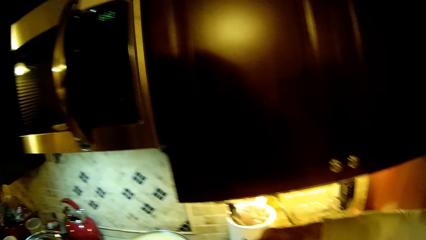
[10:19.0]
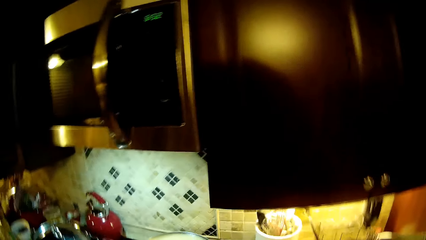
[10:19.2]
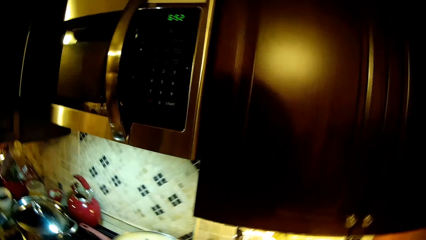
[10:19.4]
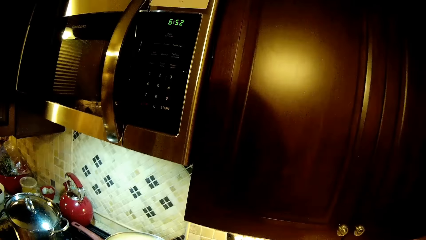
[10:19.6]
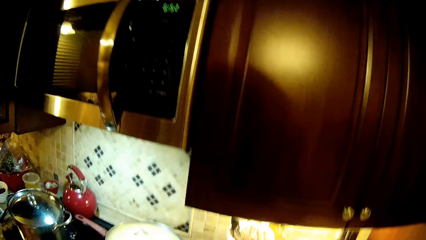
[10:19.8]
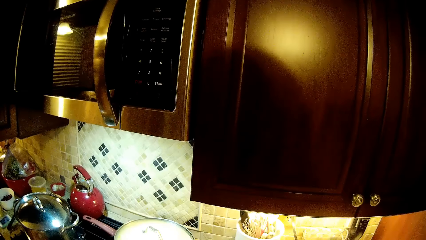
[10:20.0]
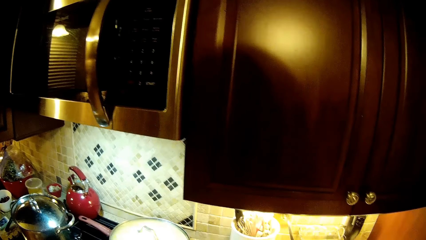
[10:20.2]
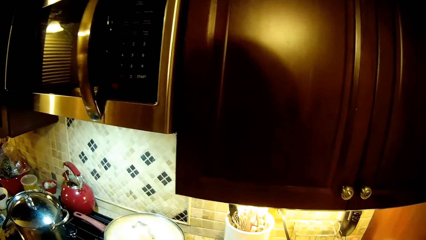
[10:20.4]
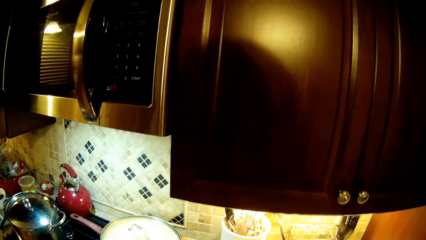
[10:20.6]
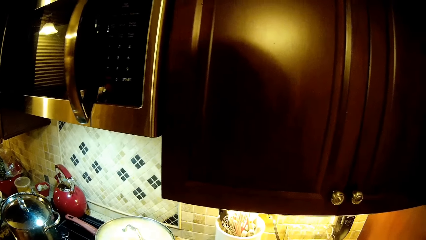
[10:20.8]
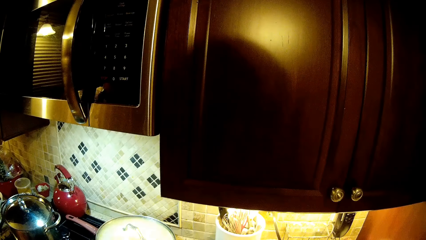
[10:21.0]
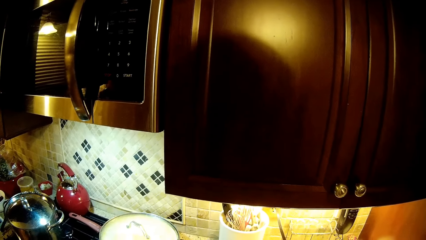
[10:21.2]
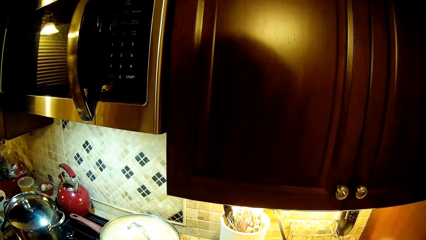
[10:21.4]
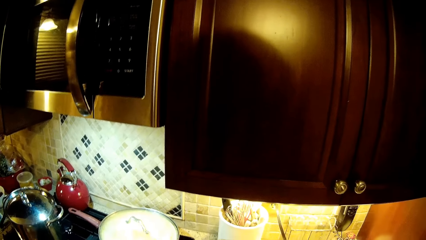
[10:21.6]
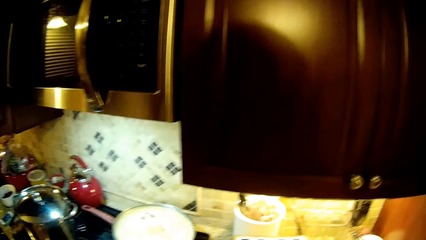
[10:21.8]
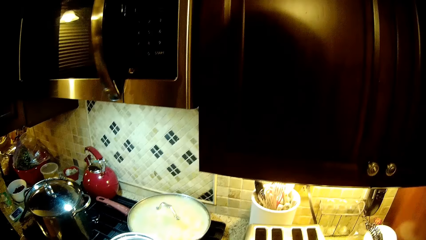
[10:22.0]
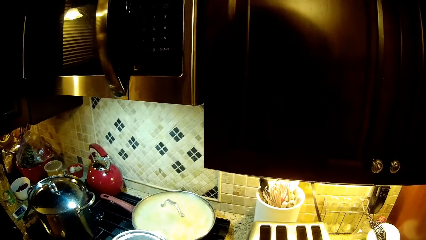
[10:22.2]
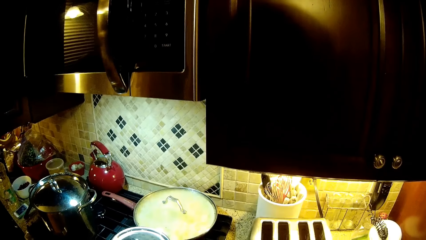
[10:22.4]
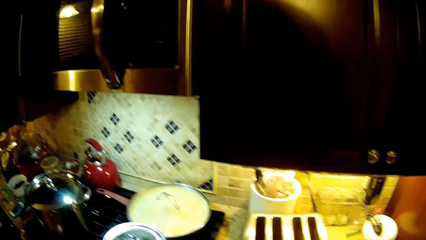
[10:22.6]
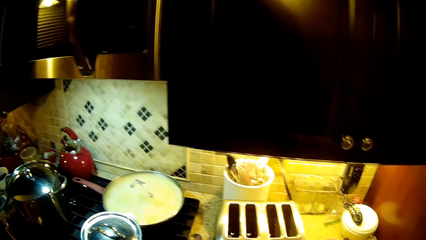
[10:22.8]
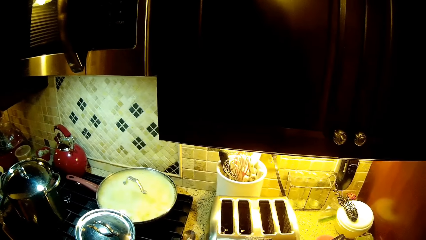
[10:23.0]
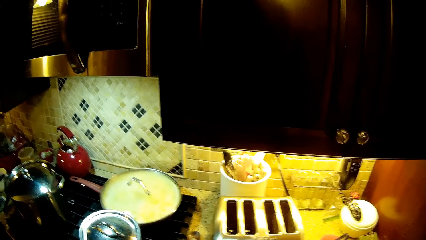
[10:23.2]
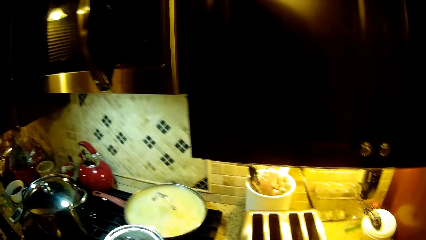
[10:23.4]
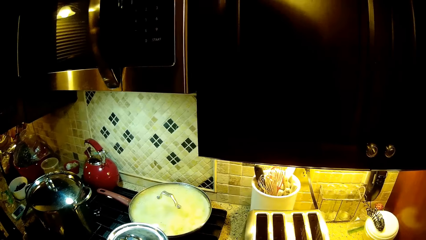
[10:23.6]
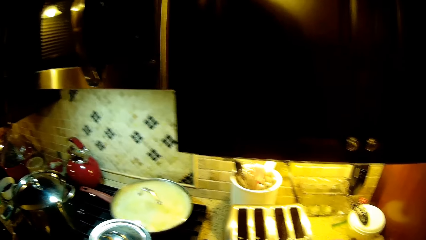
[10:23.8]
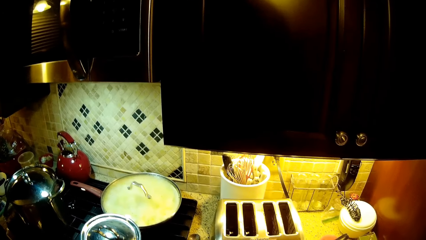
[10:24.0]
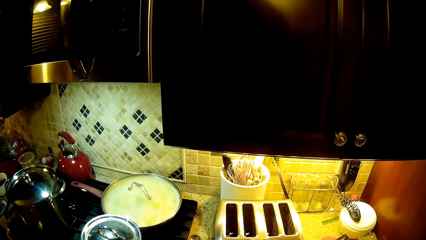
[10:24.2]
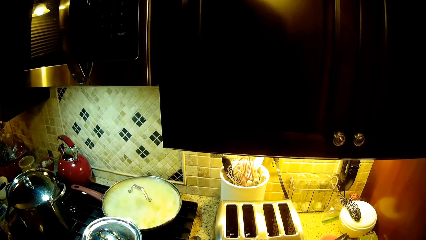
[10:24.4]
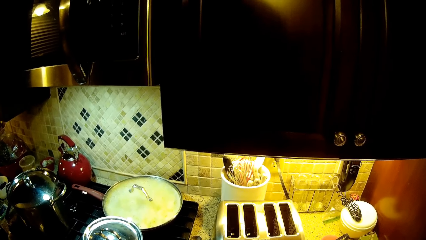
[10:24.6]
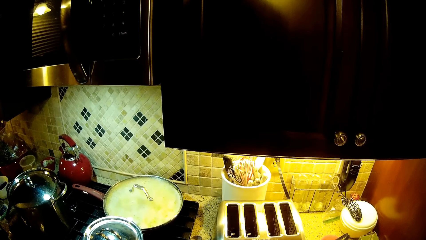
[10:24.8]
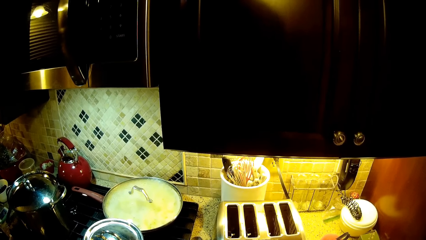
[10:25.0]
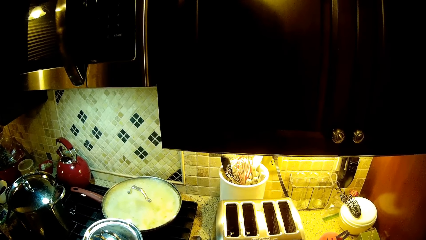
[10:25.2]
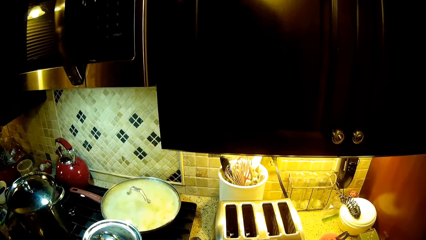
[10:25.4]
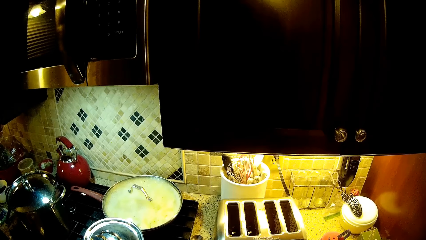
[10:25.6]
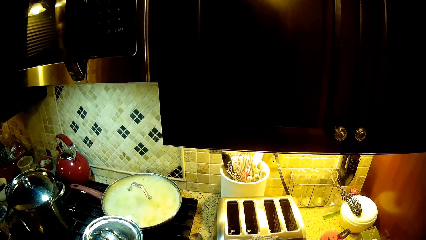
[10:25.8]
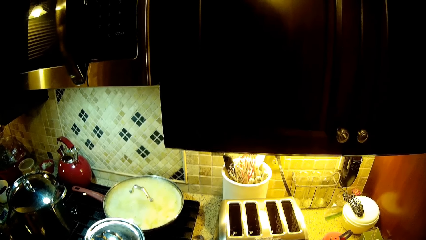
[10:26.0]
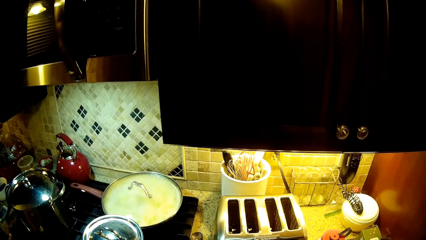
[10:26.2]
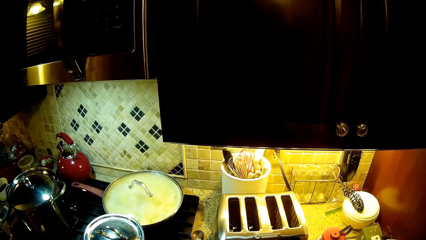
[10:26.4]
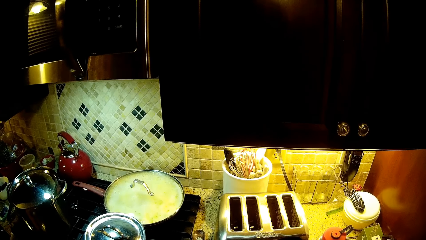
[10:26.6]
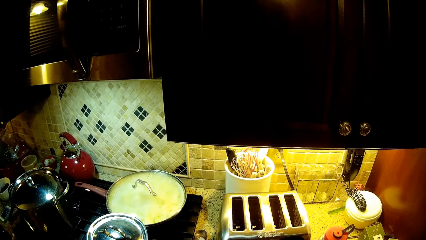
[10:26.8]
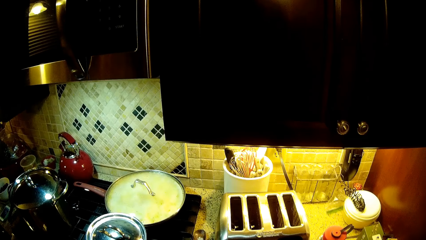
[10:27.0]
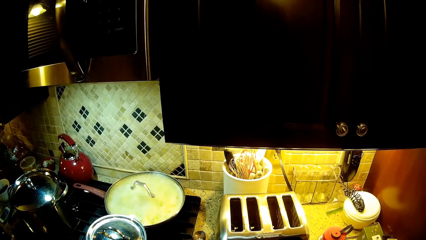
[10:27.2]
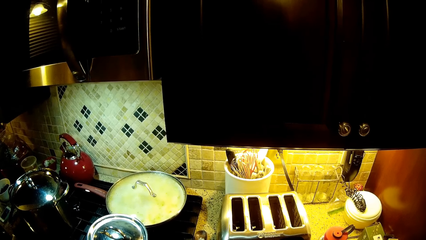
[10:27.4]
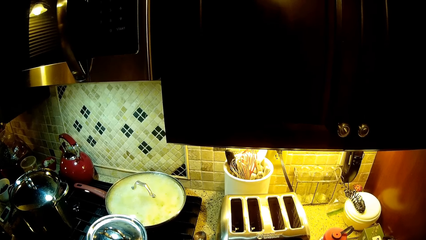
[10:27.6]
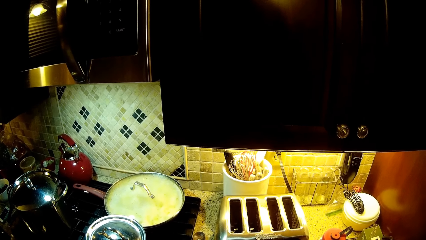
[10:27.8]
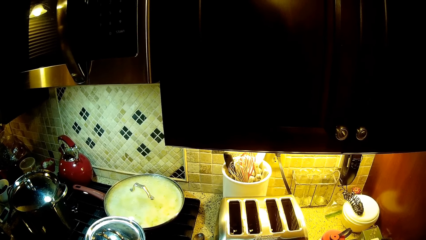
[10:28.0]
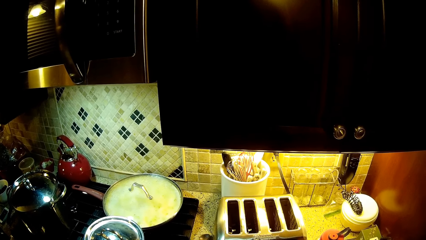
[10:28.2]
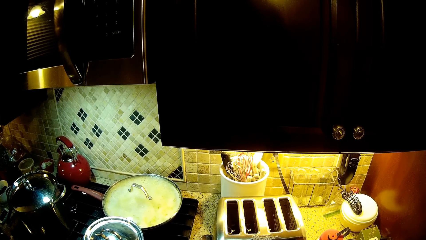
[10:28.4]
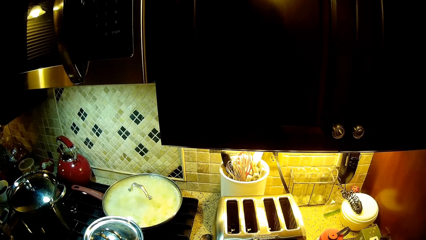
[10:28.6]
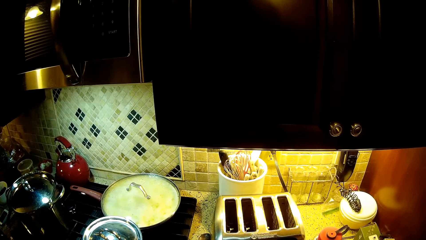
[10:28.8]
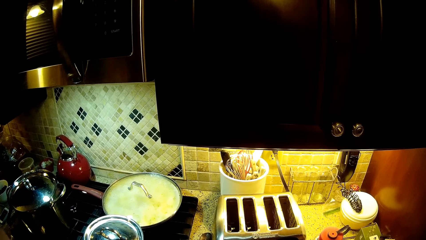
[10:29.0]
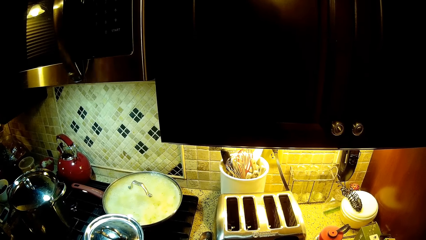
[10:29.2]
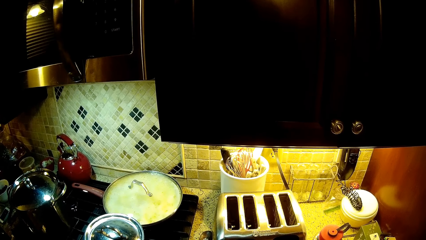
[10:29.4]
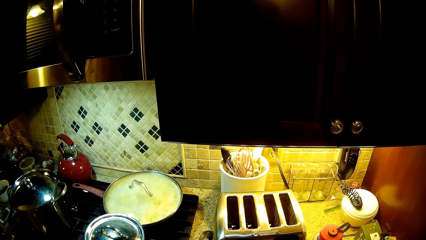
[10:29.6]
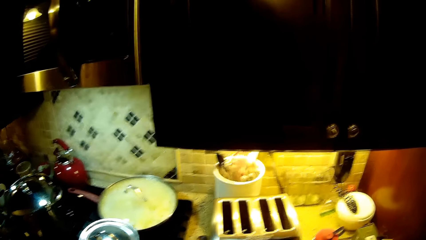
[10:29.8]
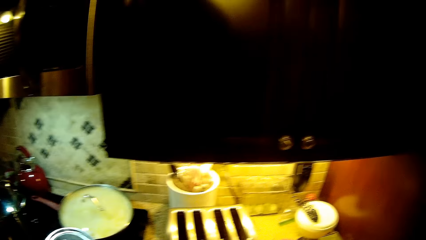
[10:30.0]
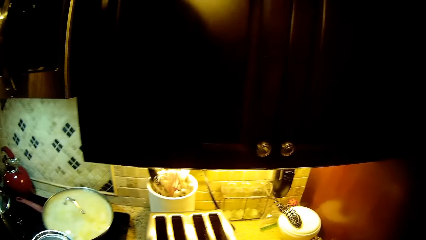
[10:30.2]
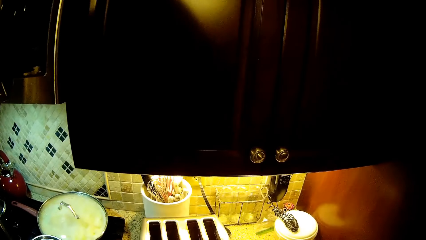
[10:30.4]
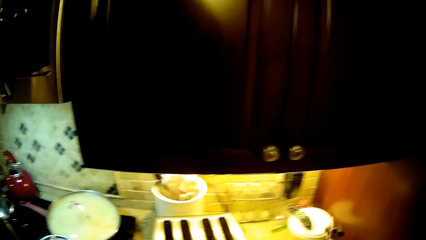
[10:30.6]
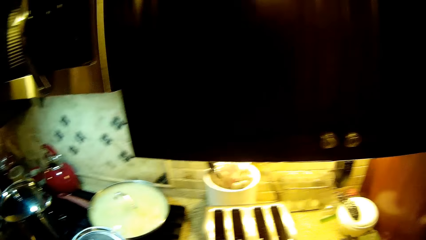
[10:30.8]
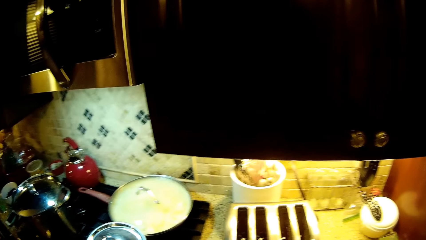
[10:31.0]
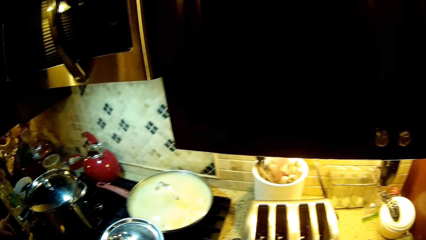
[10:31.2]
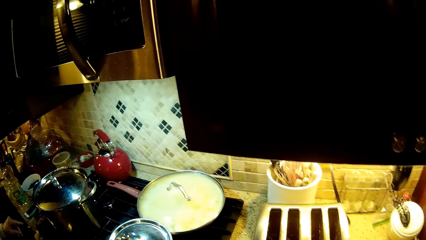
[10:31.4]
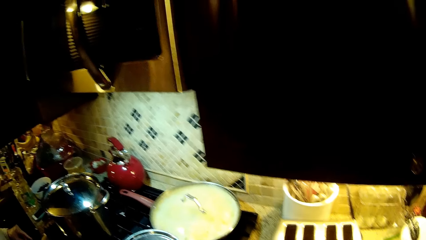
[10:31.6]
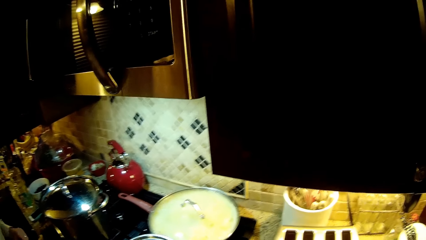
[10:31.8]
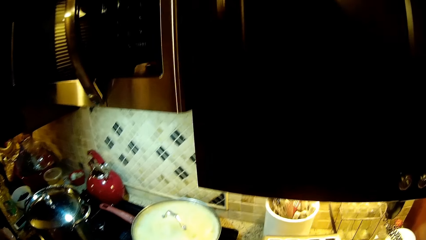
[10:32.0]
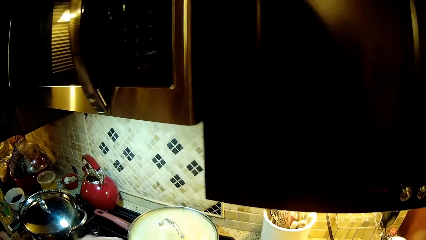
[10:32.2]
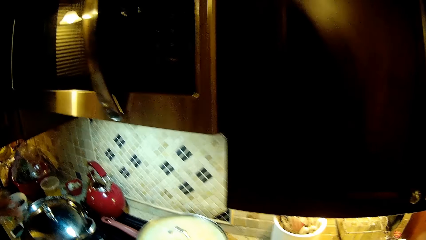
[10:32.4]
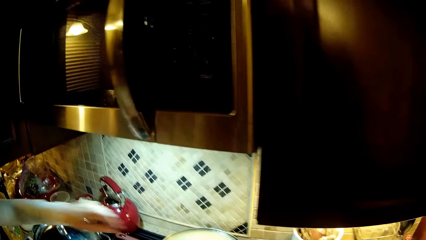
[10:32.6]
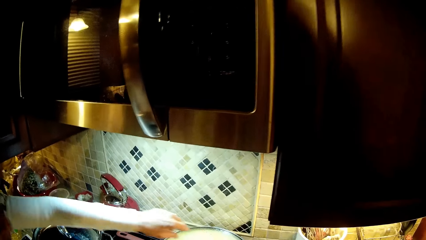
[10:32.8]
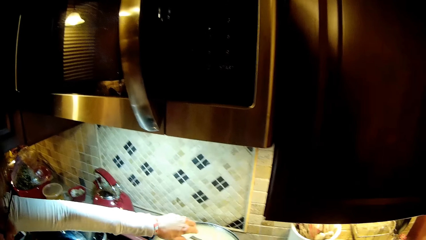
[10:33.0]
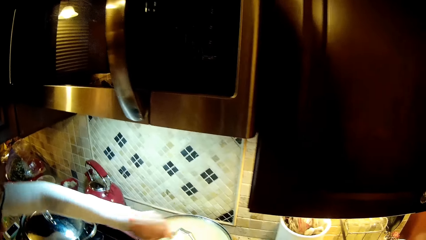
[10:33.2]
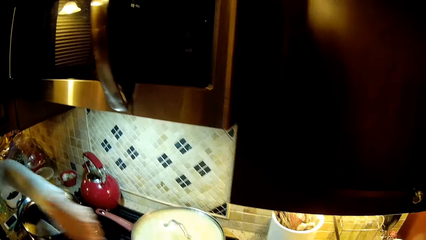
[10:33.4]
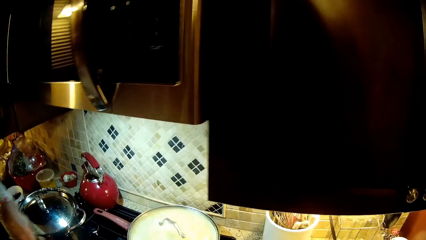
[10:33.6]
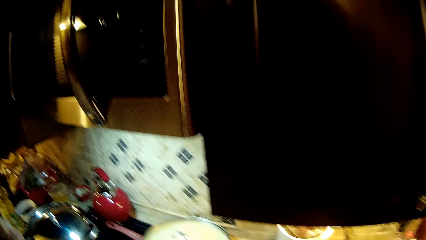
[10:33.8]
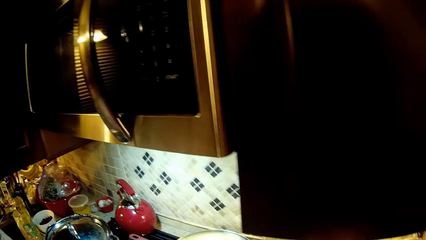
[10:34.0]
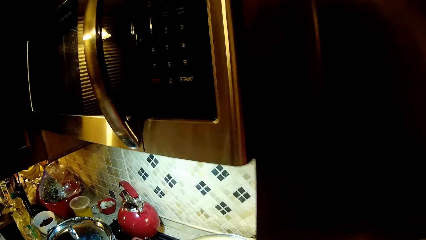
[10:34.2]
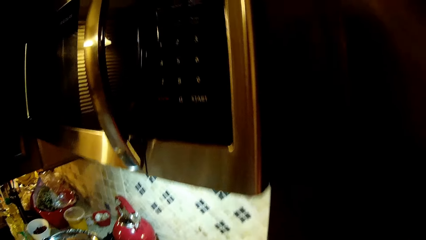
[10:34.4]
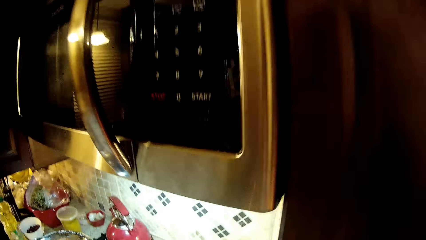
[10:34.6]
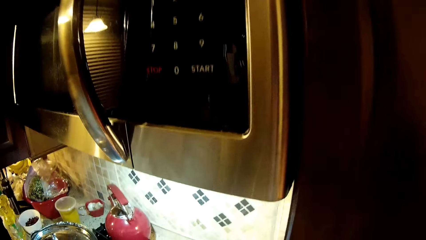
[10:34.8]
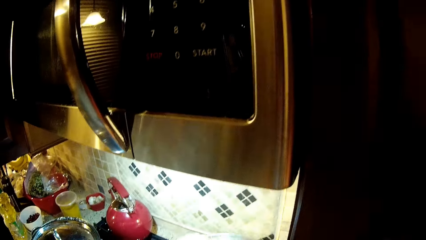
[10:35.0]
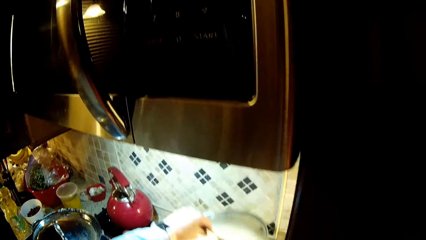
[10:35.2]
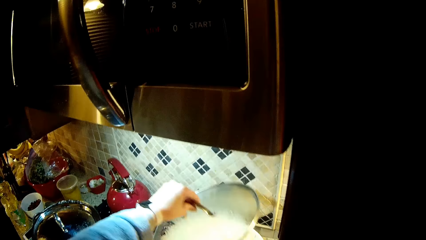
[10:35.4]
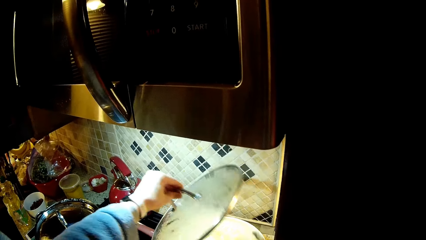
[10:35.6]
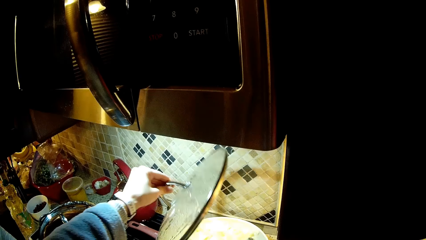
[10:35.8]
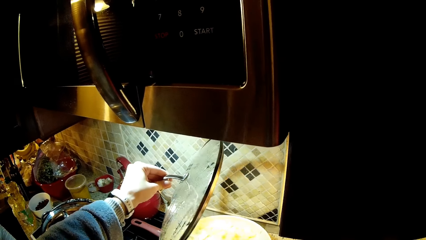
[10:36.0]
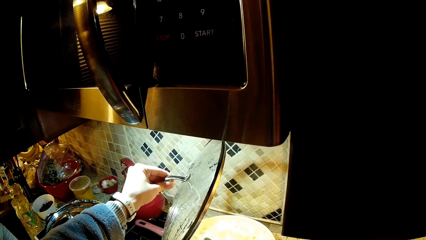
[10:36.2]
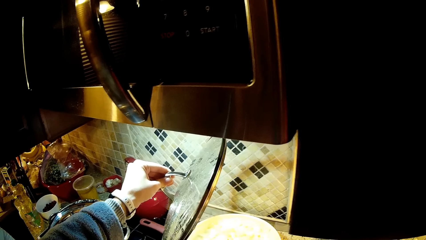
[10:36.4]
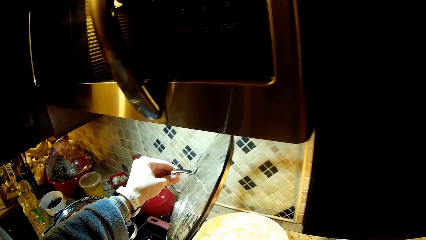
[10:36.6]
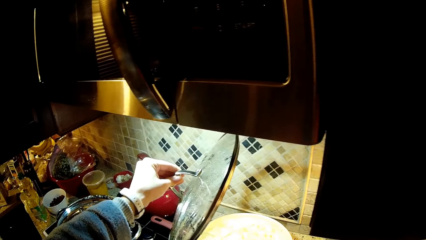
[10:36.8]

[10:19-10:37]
A woman picks up something. The woman moves a hand. The camera wearer removes a lid.
